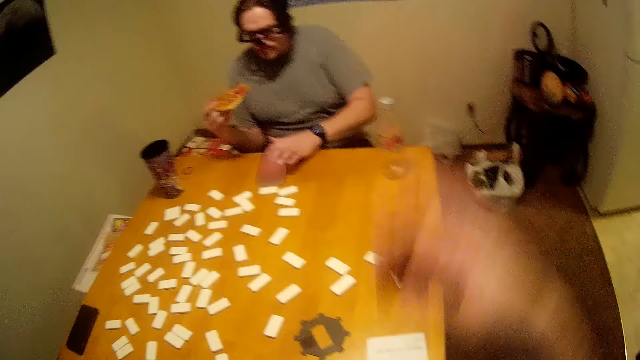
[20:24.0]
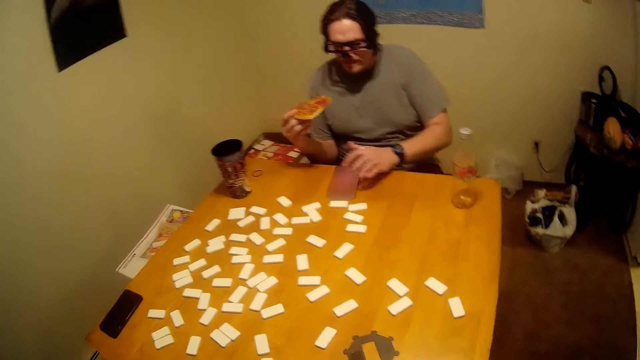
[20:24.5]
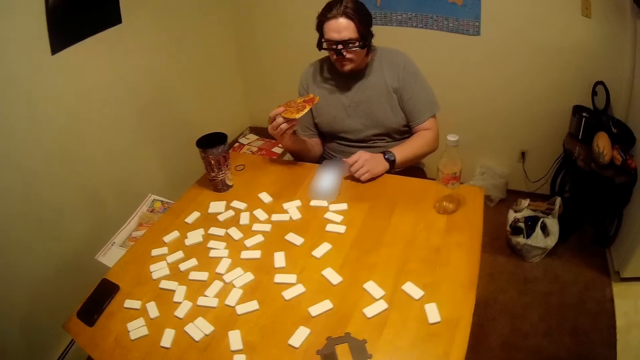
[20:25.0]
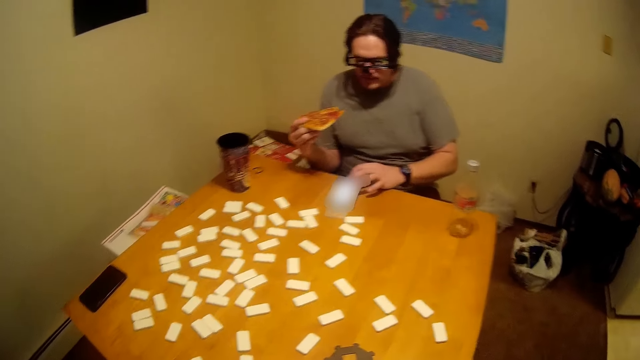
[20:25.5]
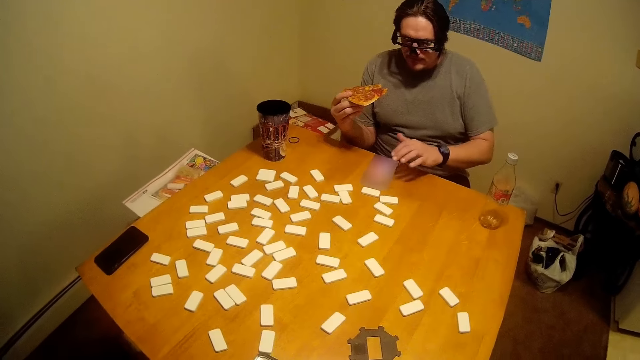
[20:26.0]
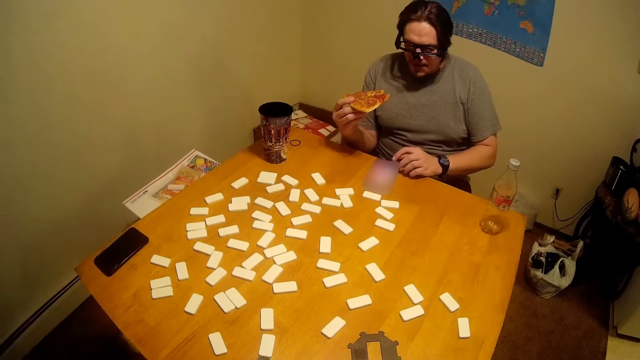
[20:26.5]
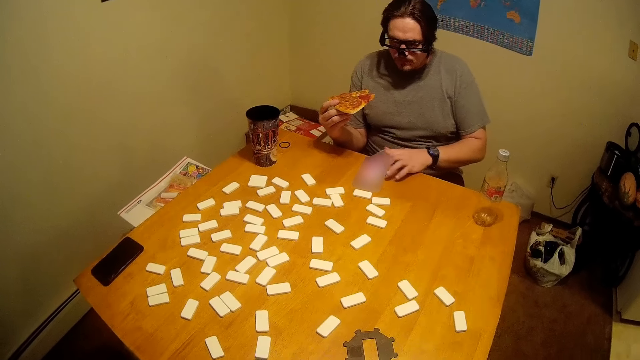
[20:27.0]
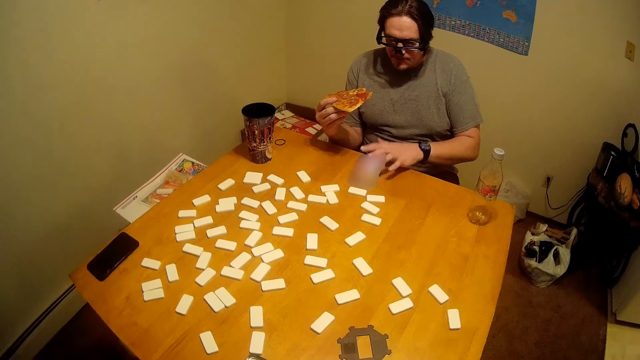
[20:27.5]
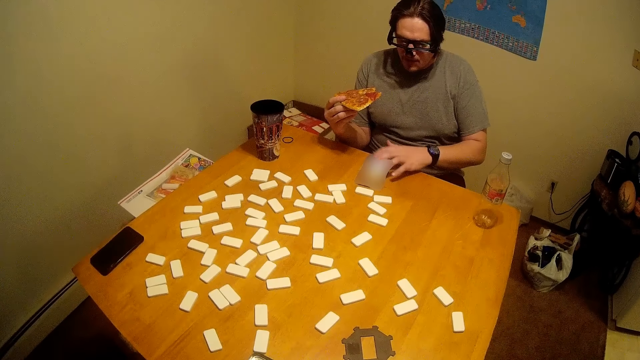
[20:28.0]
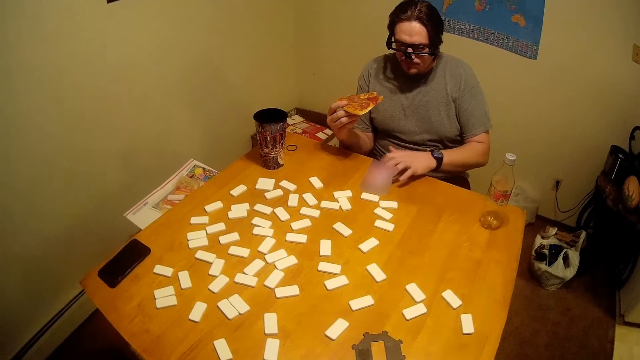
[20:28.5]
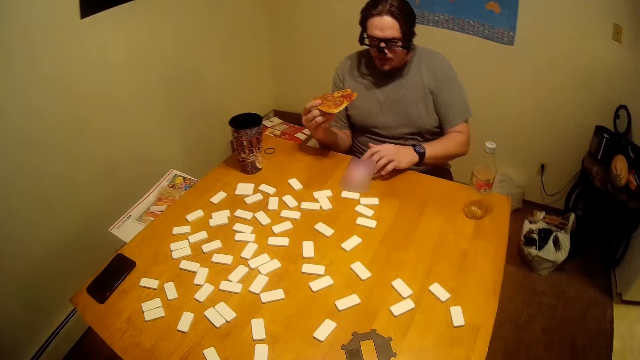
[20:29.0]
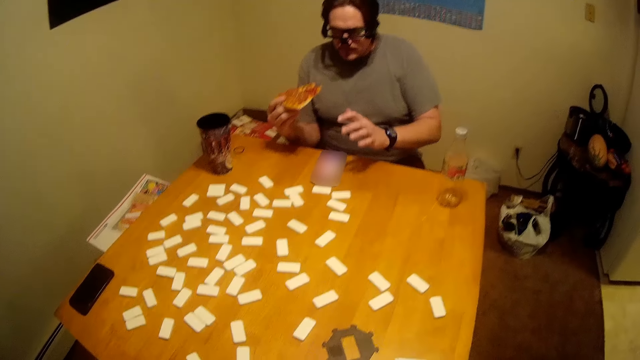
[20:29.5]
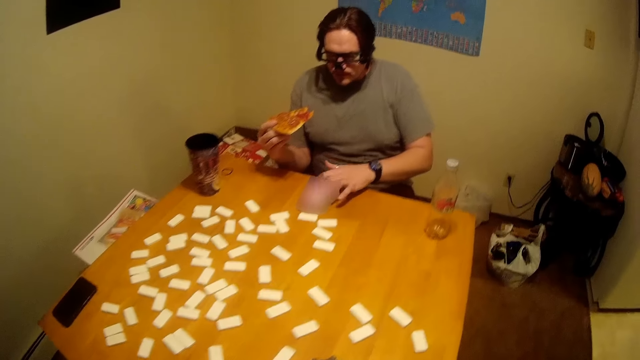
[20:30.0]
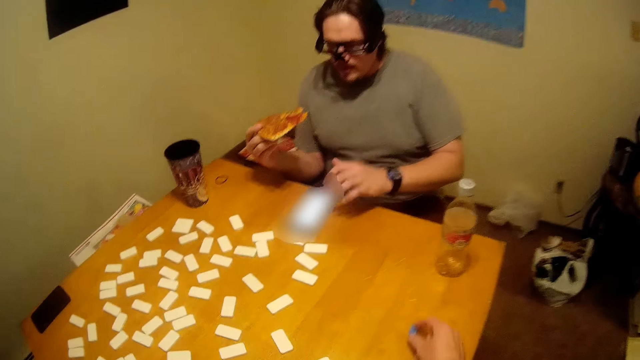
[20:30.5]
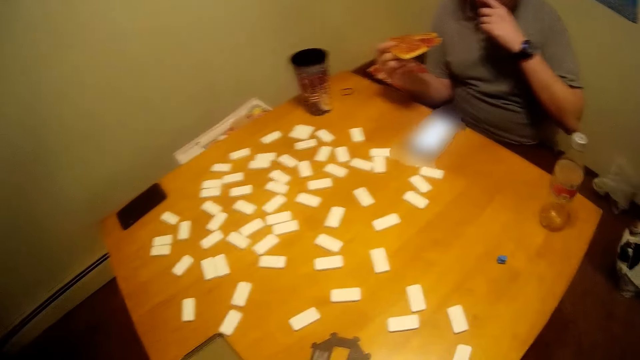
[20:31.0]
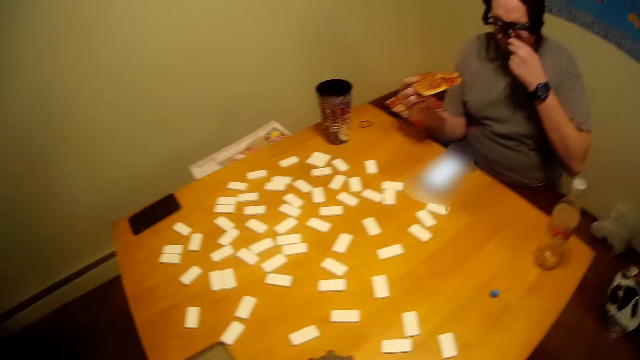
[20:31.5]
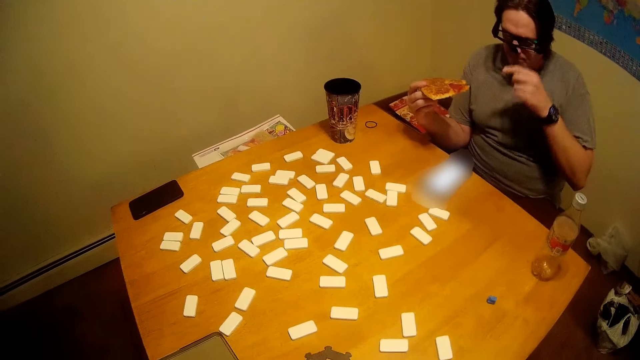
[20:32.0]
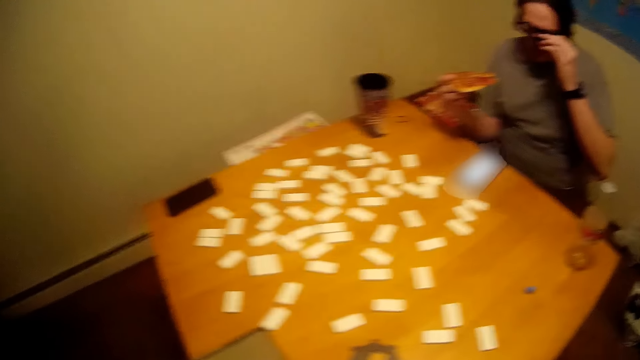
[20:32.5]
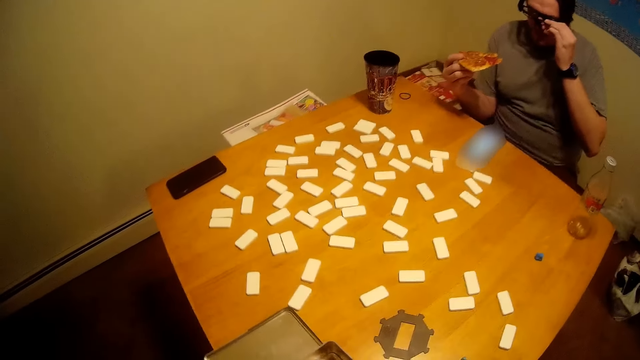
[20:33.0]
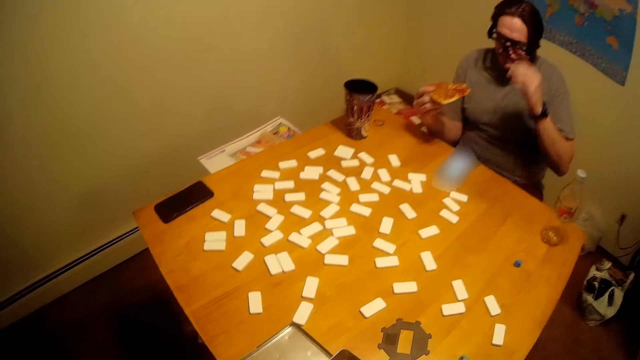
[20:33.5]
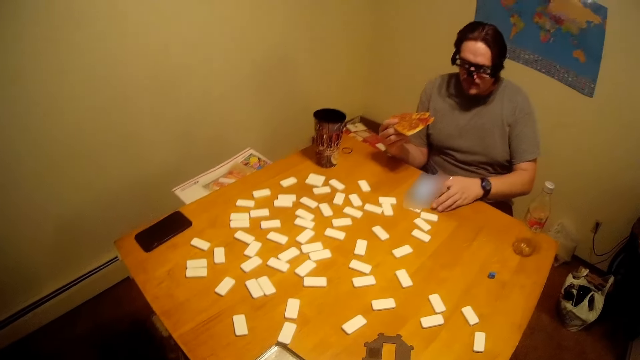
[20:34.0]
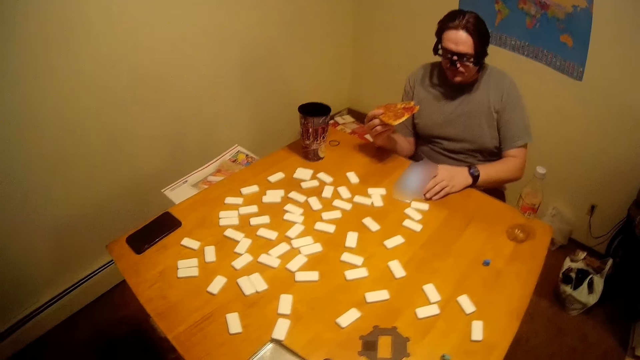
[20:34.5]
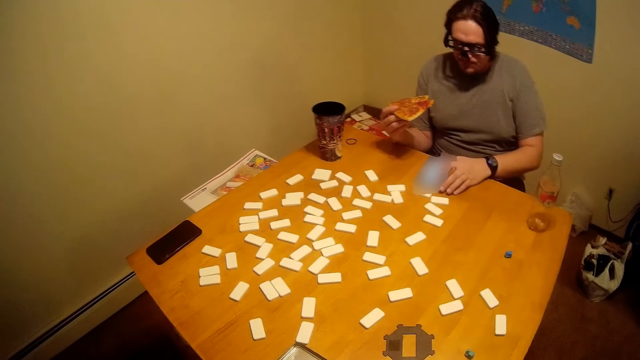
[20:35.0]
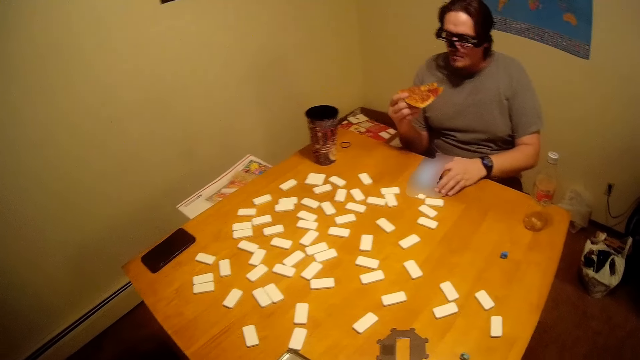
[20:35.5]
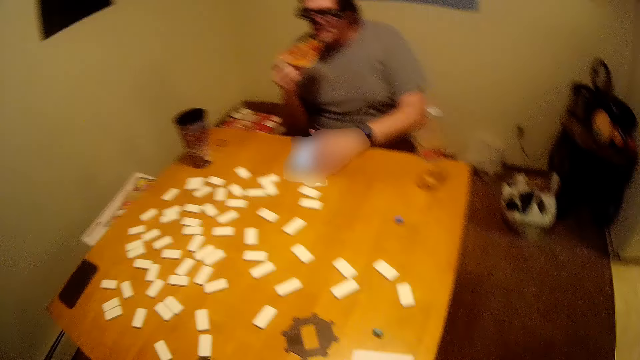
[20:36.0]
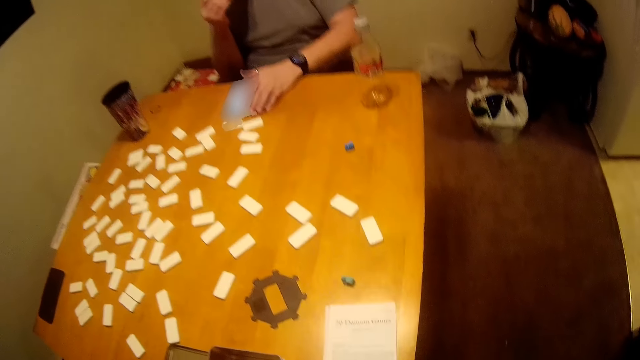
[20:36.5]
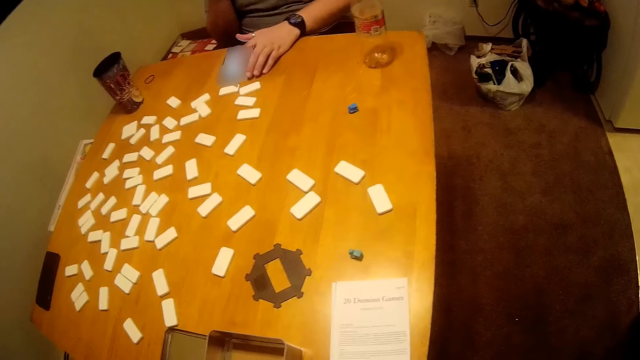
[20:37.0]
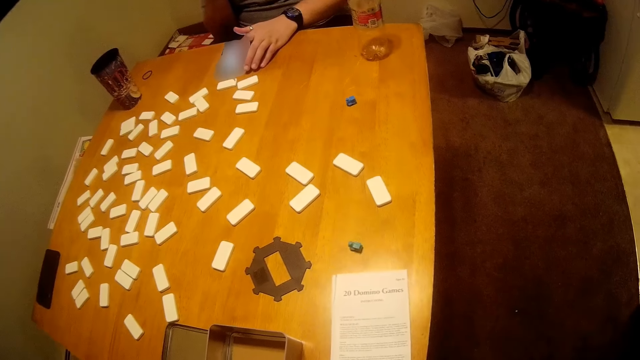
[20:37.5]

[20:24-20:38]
The camera wearer drops their hand. A man uses a phone. The camera wearer talks to the man. They put the dice on the table. The man touches the glasses. The camera wearer talks to the man. The man uses the phone. The man touches the phone screen. The man talks to the camera wearer. The man eats food.

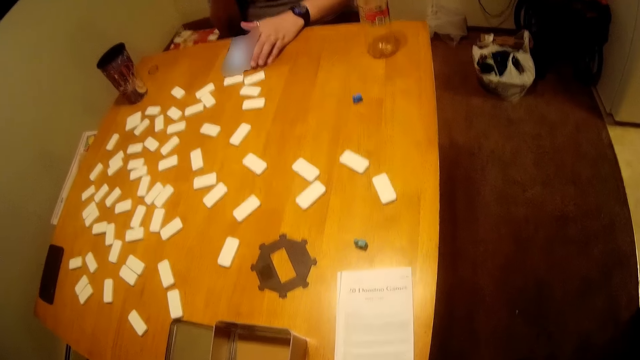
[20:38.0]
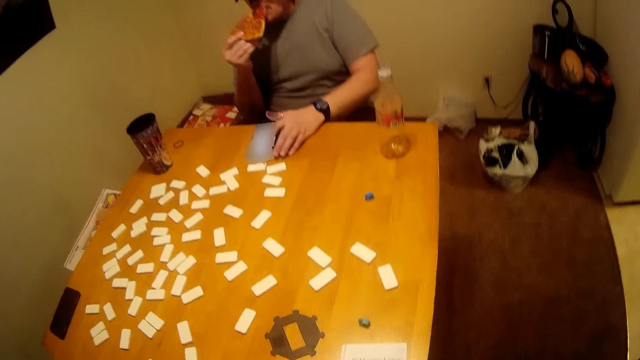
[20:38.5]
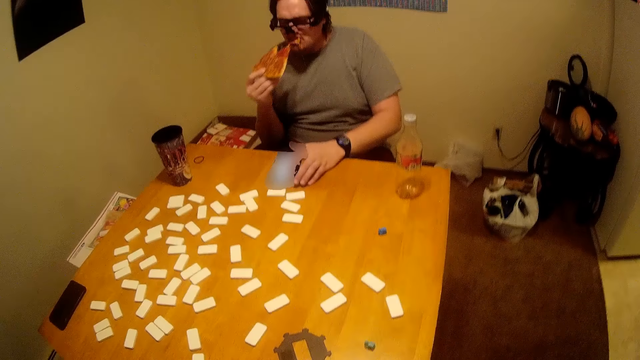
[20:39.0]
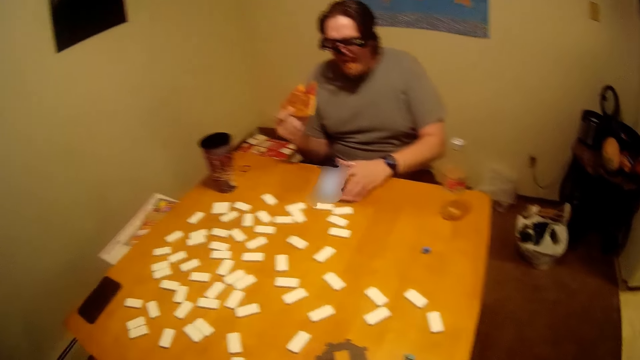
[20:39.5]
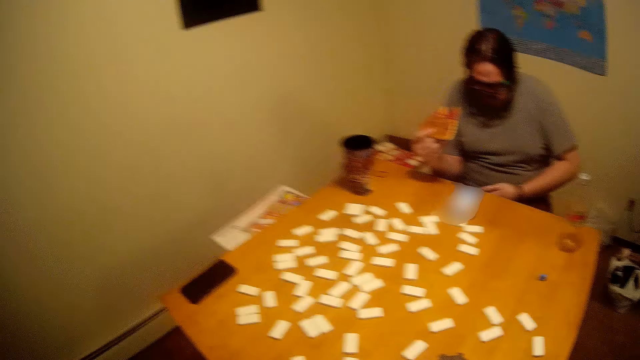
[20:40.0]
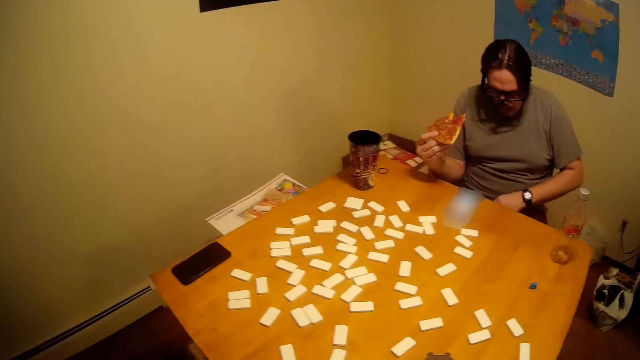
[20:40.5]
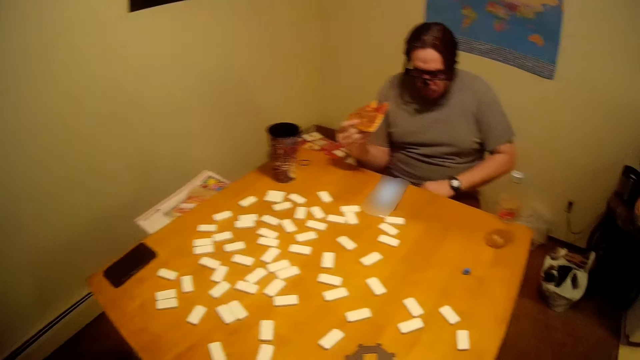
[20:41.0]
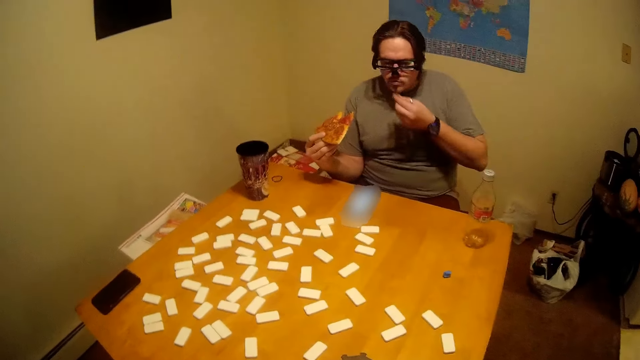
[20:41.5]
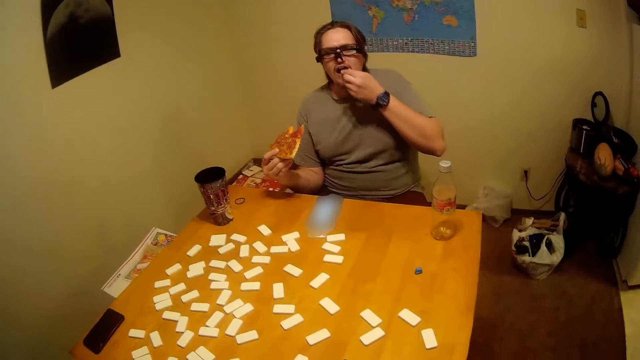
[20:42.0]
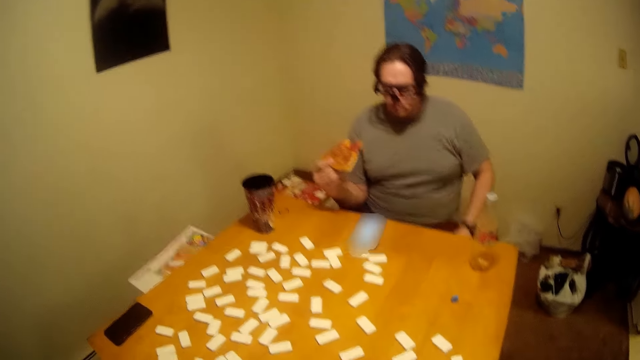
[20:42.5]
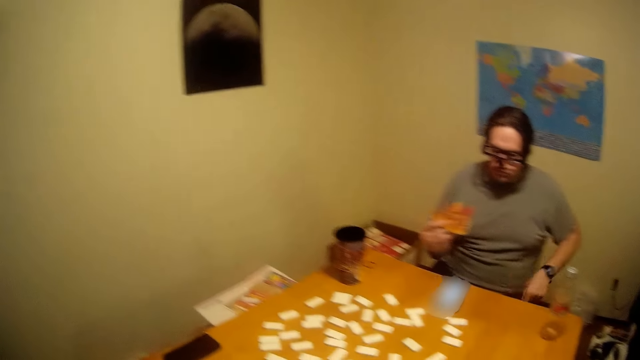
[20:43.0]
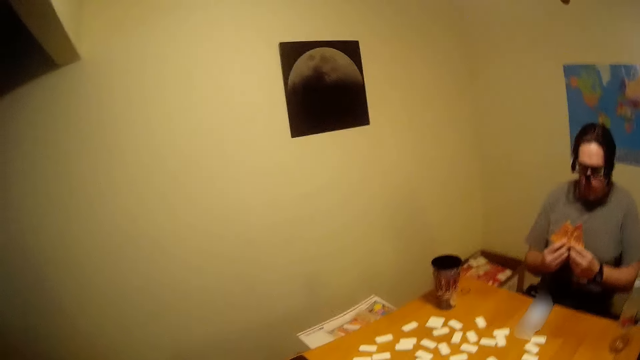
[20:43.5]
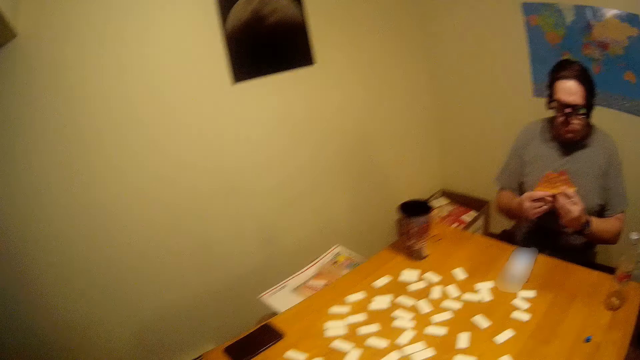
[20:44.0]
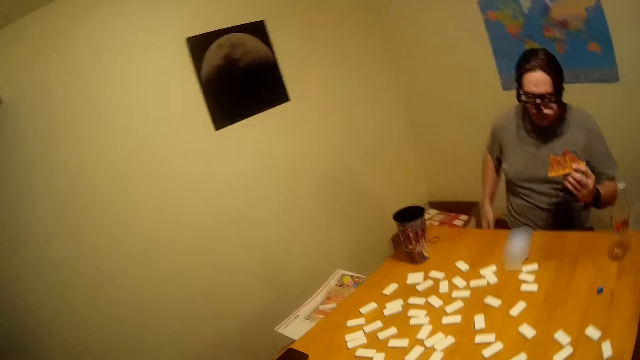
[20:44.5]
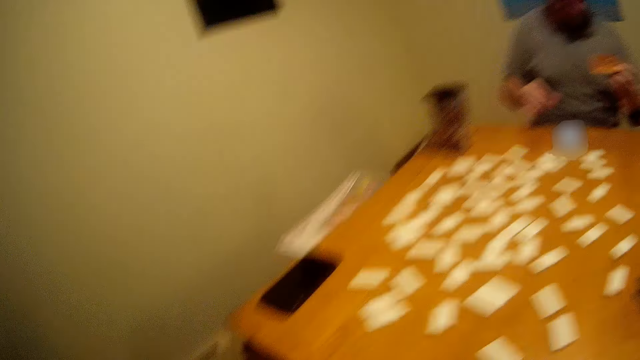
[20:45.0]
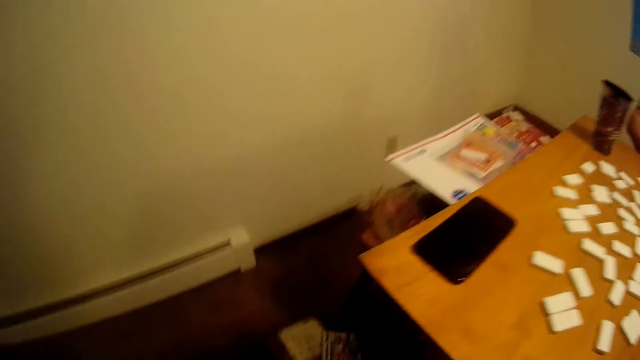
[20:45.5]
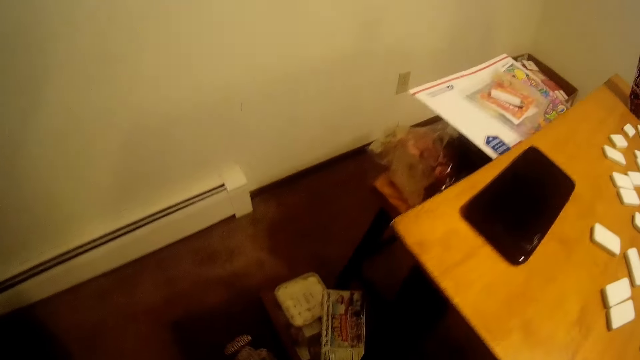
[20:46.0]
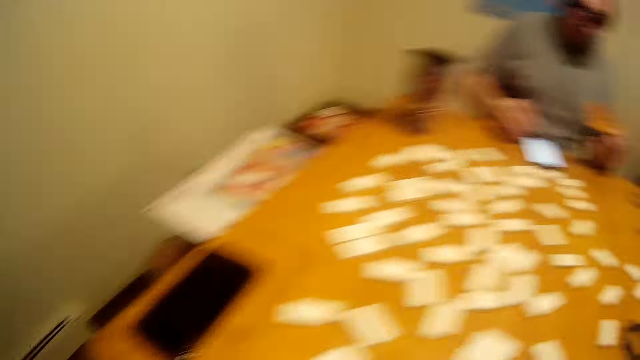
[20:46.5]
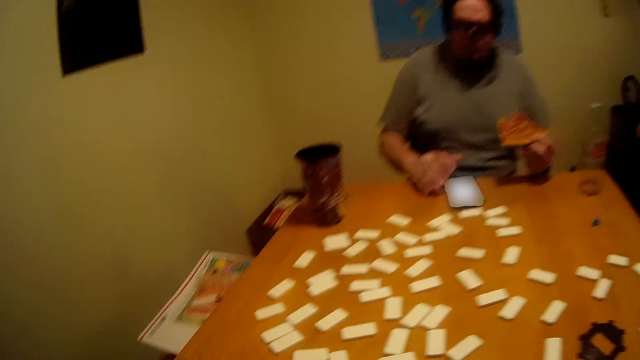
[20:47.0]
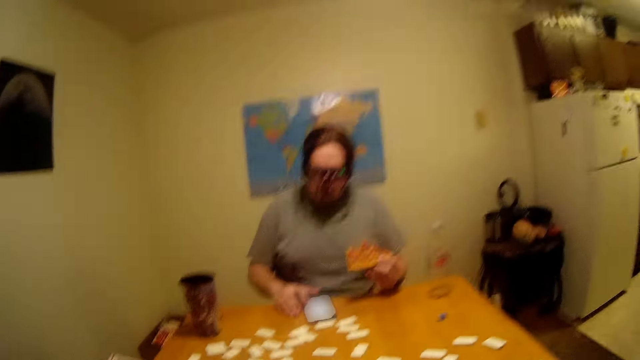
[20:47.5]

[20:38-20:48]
The camera wearer talks to a man. They look around. The man holds food with his right hand. The camera wearer looks aside.
